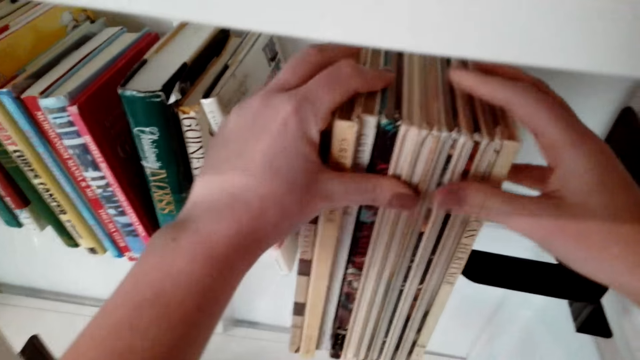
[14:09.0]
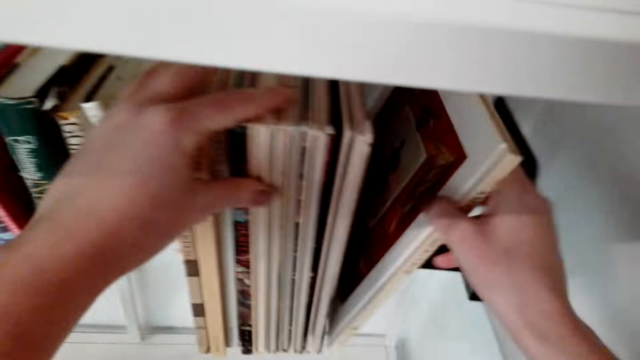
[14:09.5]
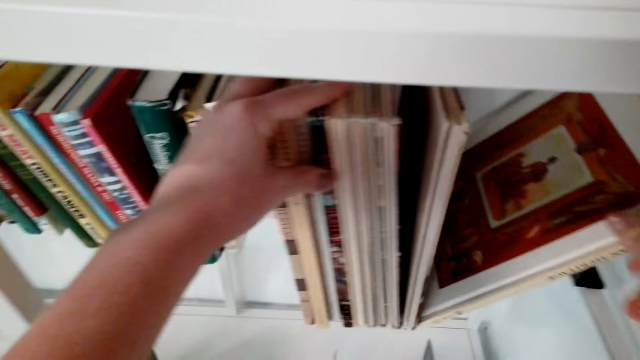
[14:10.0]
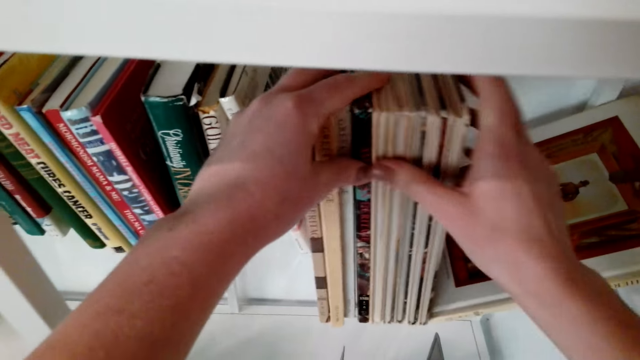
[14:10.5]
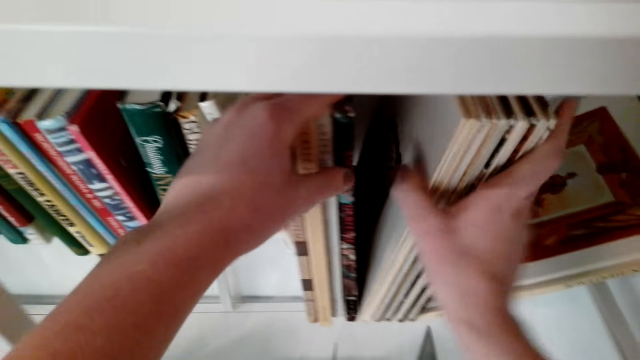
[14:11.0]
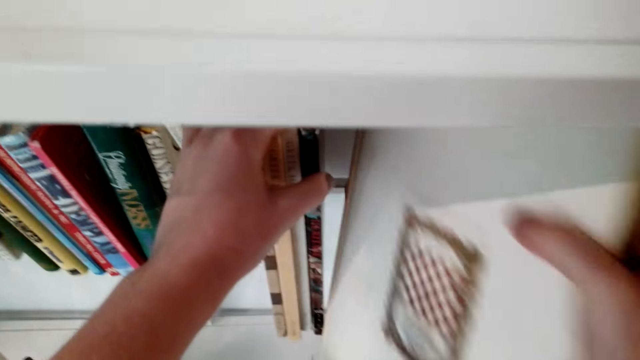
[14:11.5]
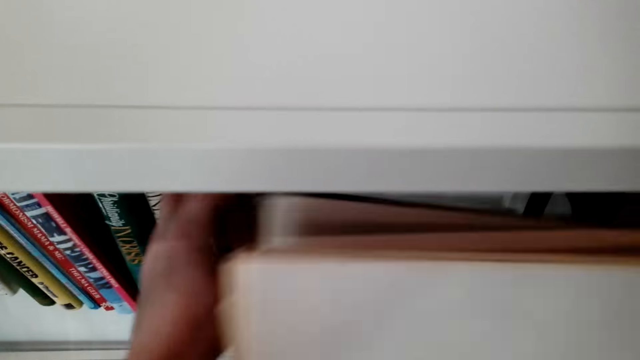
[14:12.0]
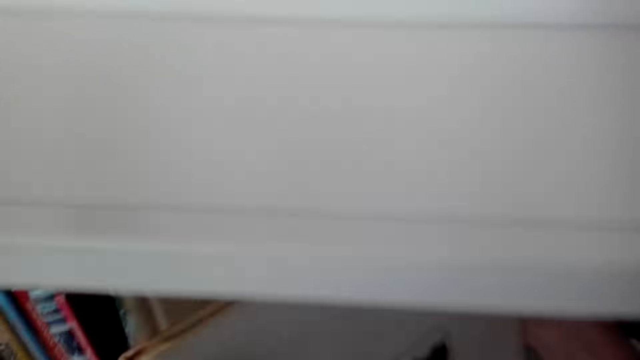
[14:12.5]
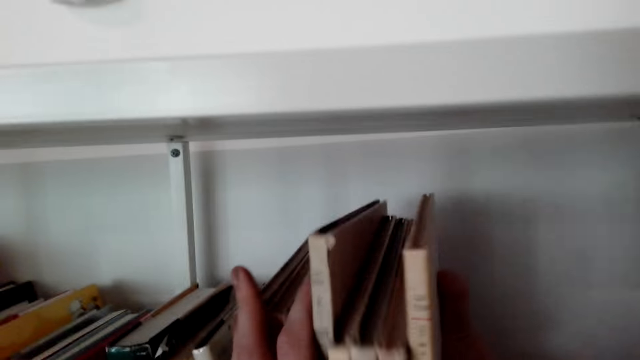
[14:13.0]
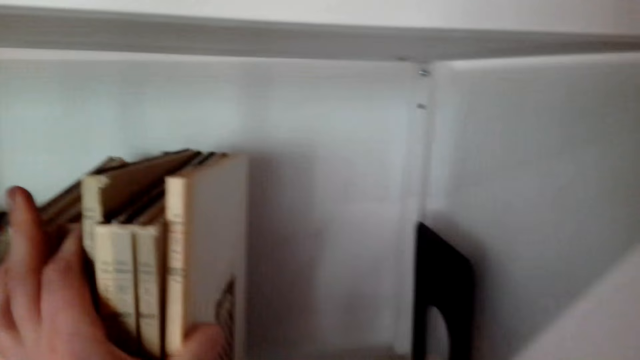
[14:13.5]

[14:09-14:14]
The camera wearer arranges books in the shelf.

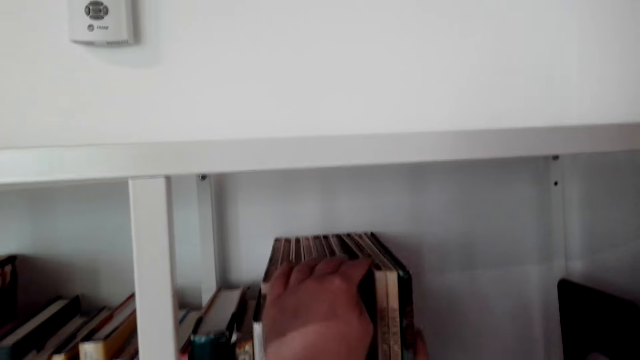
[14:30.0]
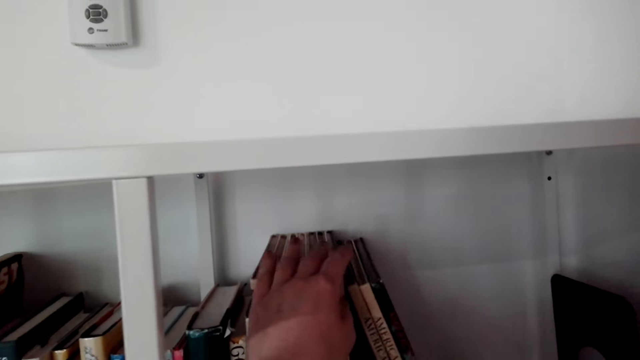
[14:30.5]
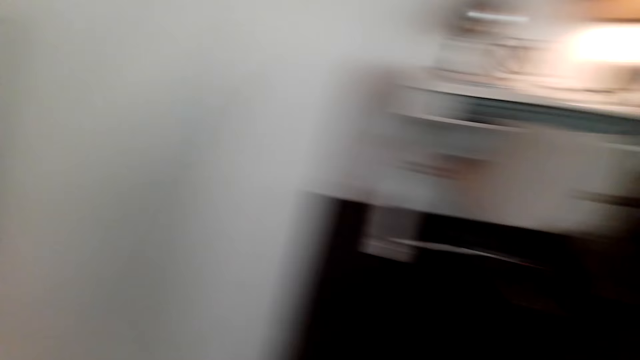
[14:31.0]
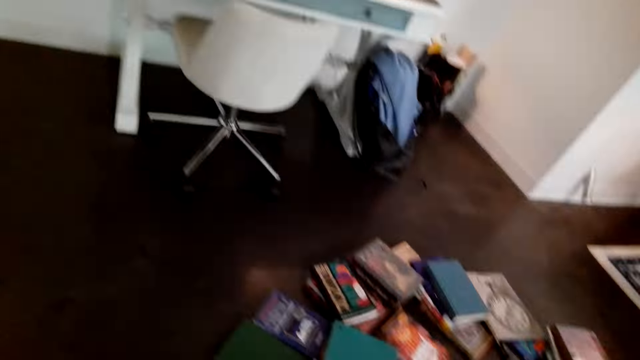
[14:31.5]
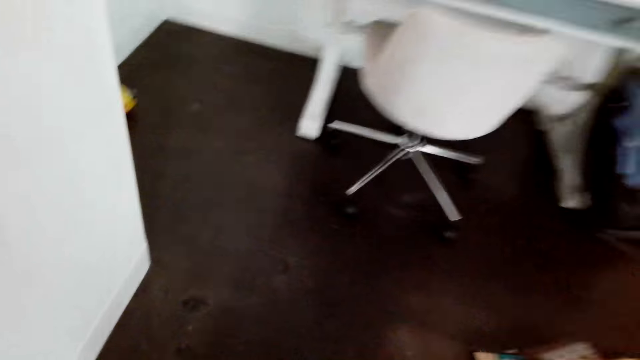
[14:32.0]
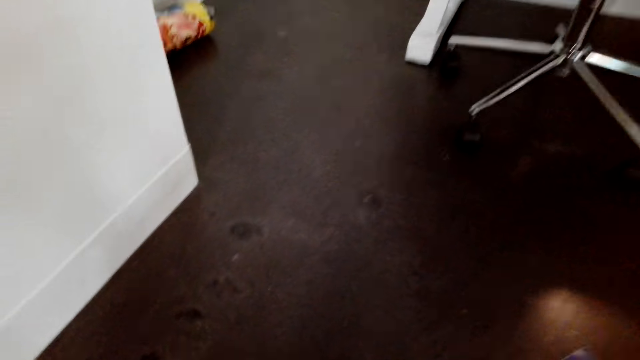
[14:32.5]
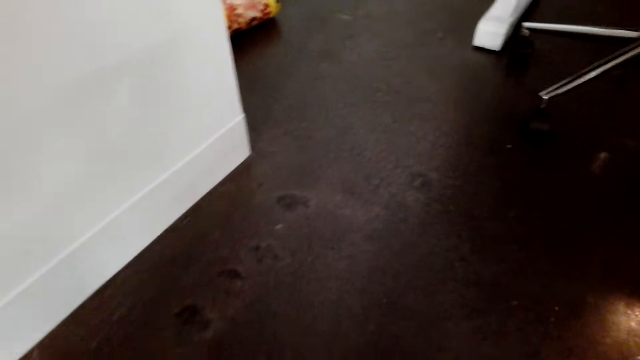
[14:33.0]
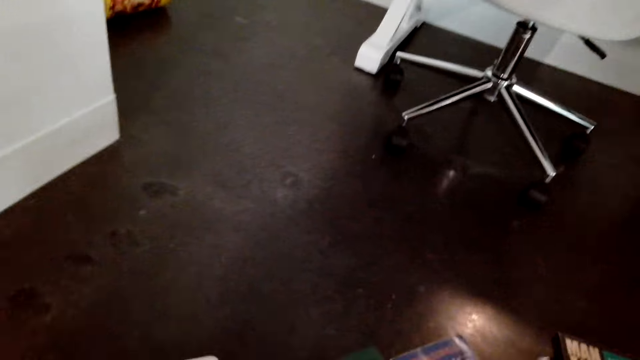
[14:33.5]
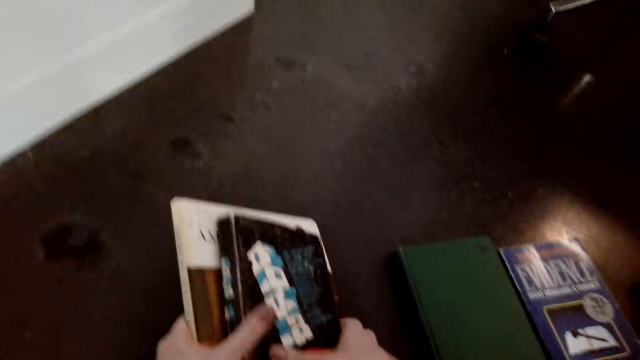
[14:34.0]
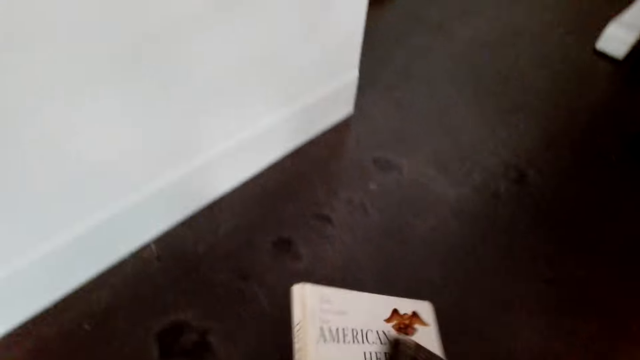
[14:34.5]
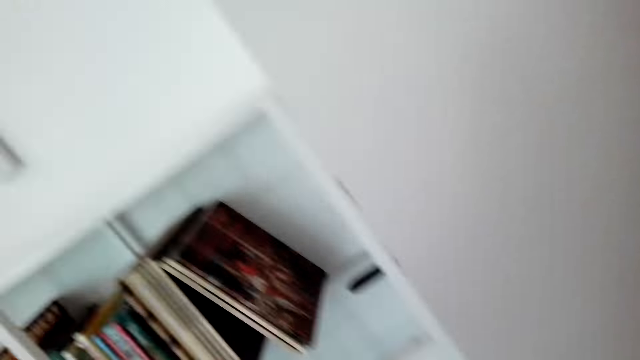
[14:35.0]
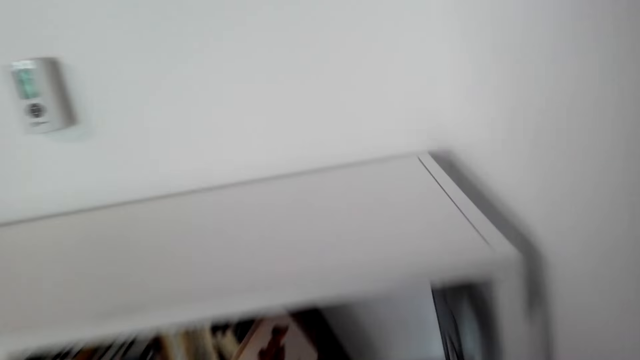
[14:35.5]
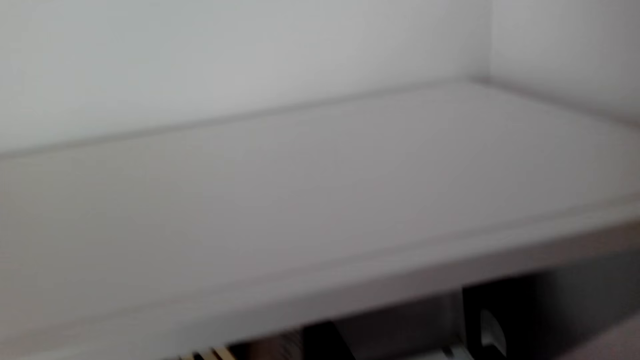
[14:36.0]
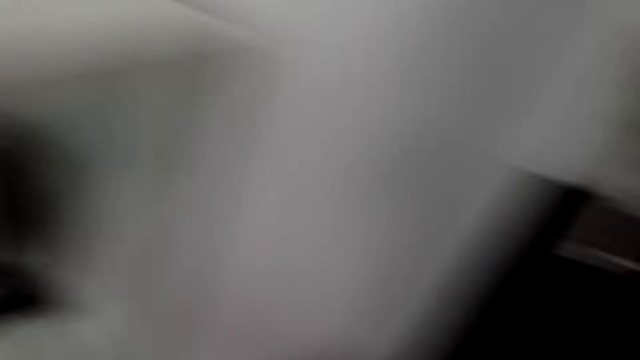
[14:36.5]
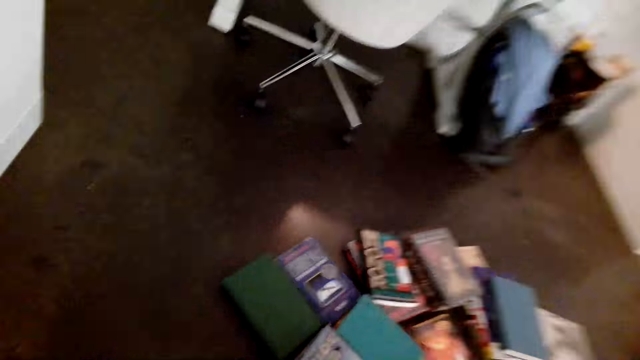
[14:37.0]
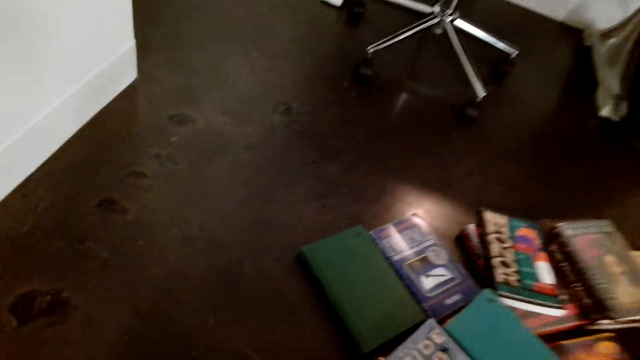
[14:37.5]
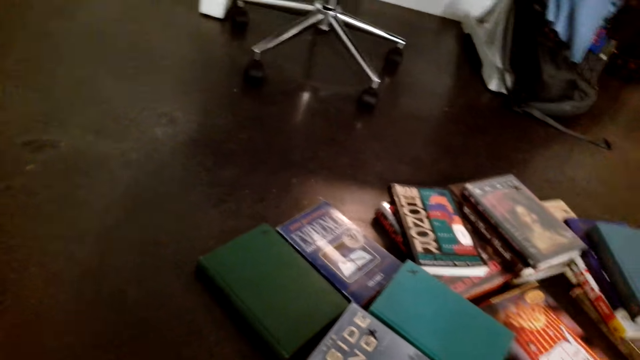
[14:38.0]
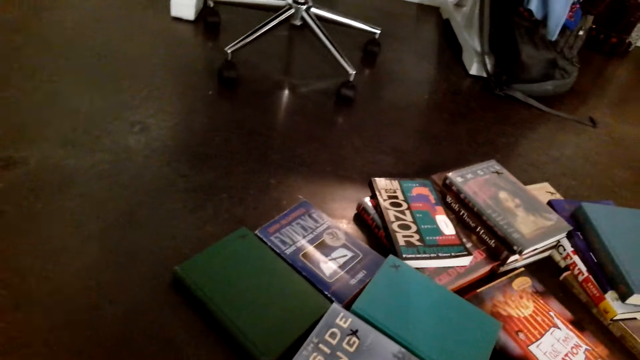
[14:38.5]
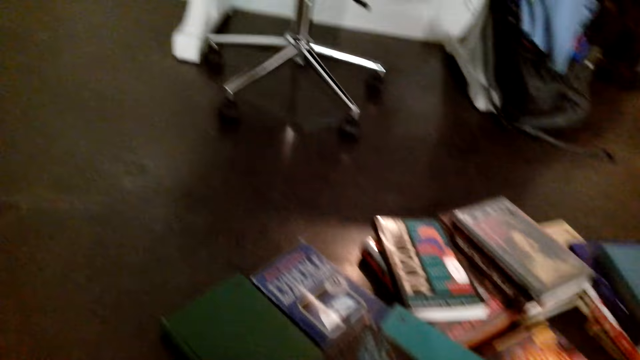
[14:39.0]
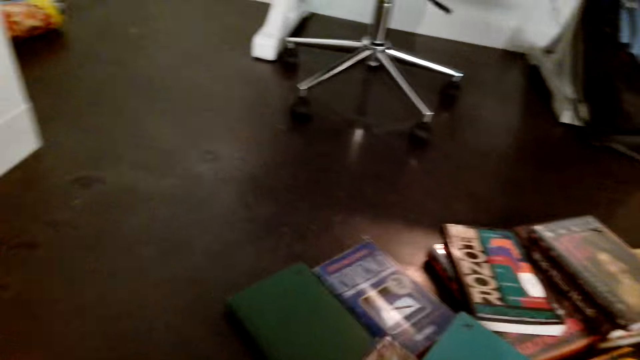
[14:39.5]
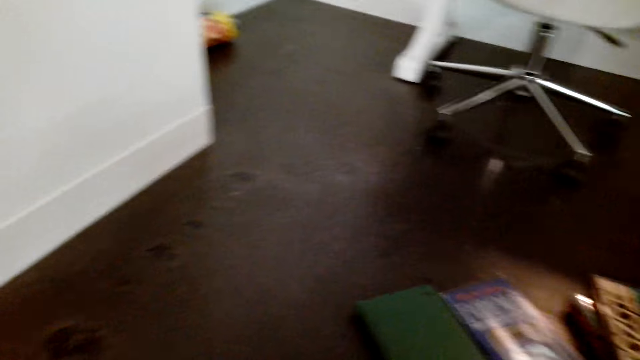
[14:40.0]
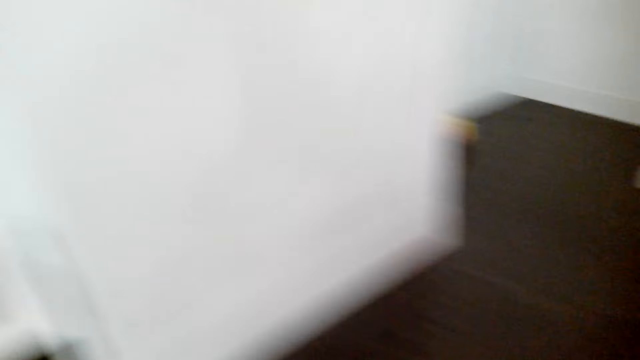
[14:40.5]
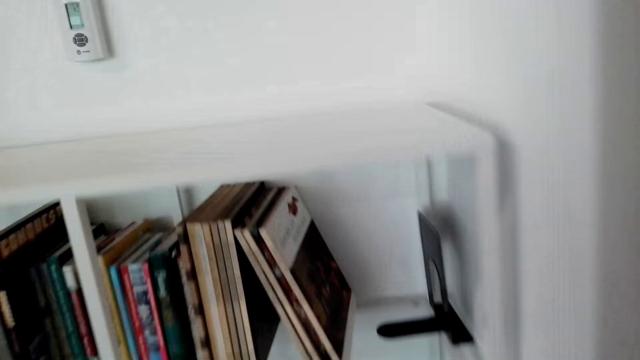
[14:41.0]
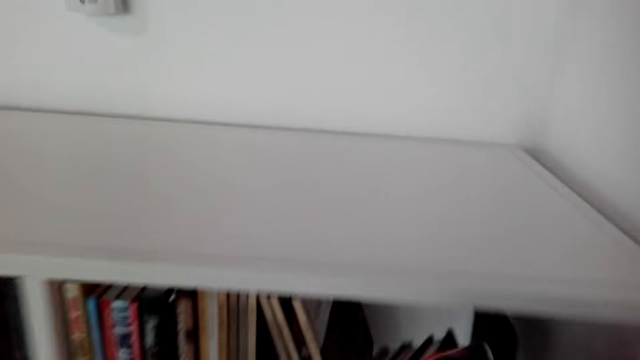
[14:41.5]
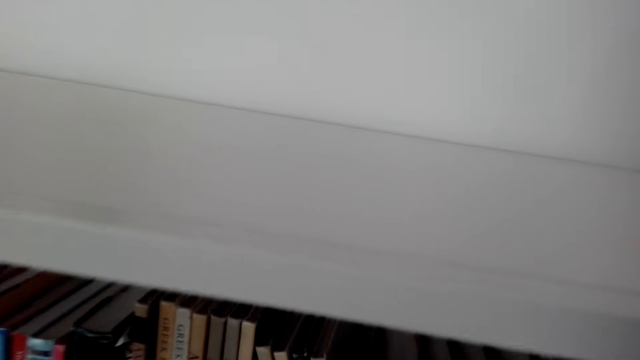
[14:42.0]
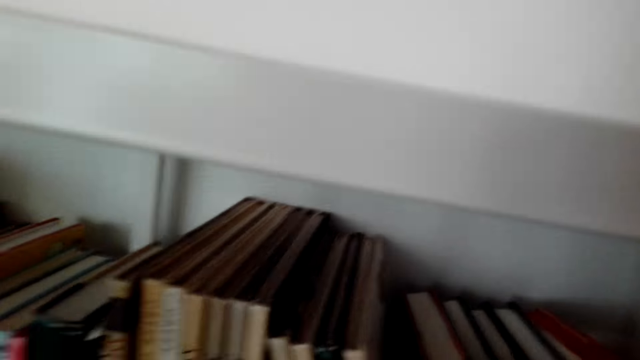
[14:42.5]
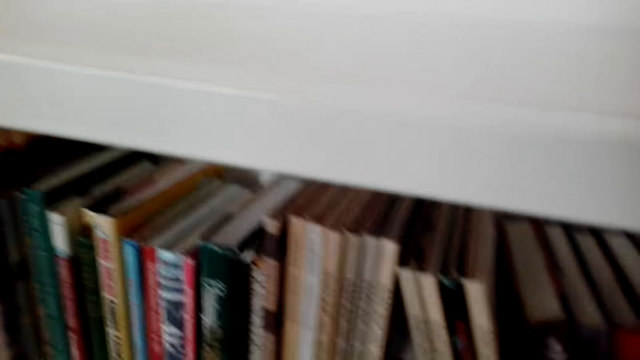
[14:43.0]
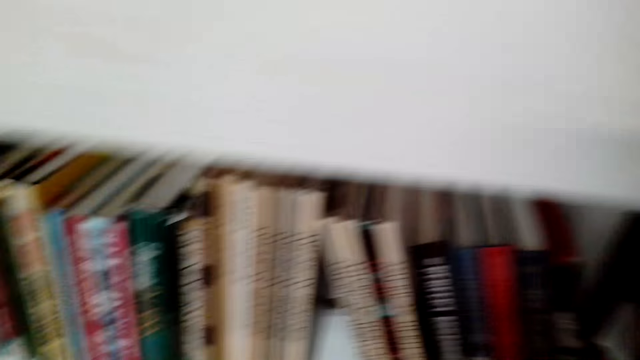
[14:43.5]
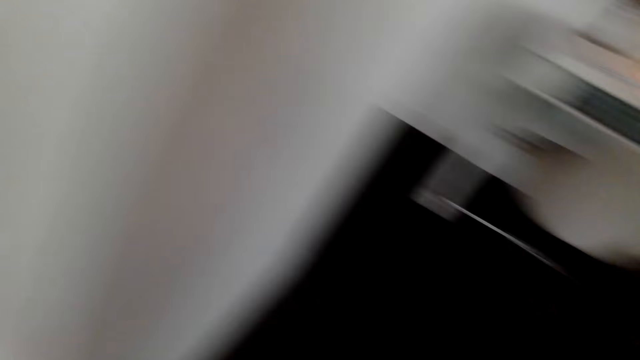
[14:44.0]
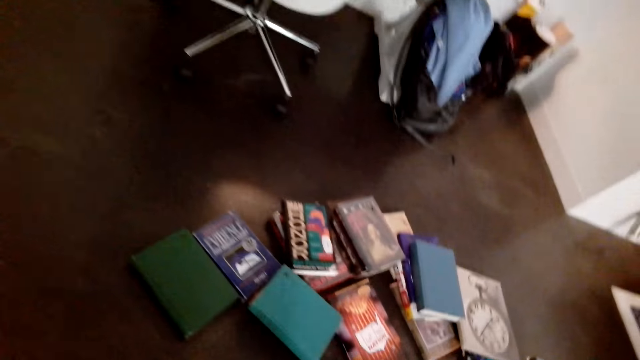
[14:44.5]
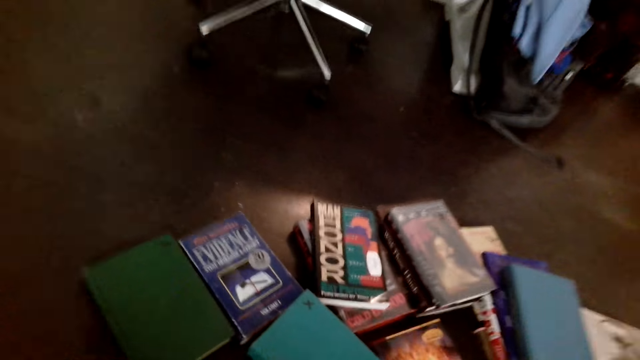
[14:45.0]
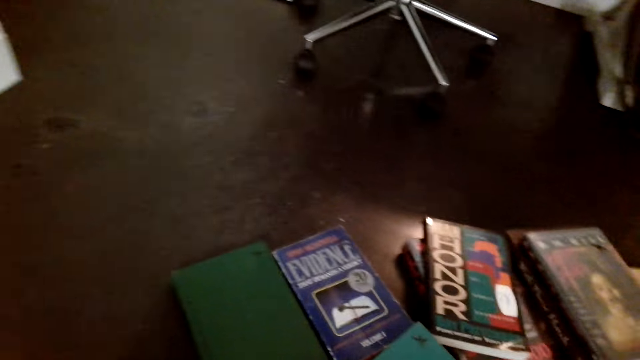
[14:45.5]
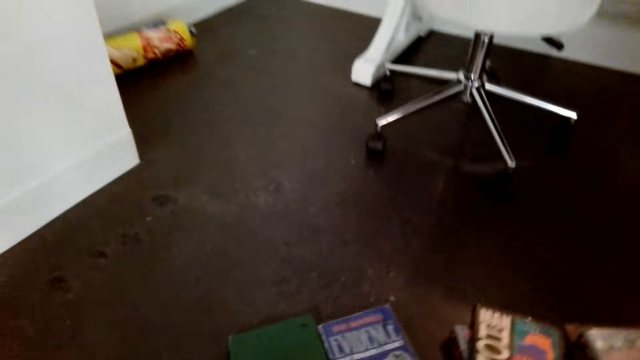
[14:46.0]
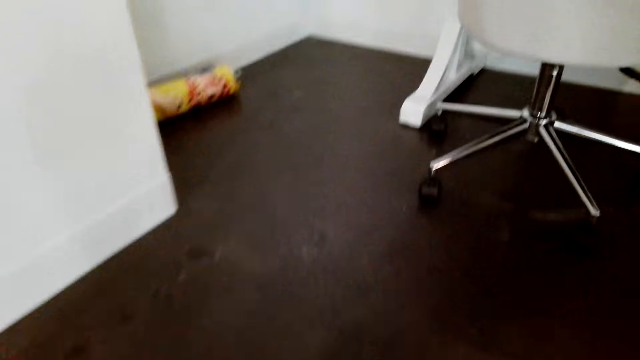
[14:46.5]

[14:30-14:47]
The camera wearer collects books from the floor. They arrange the books on the shelf. They pick the books. They arrange the books in the shelf. They pick the books.
